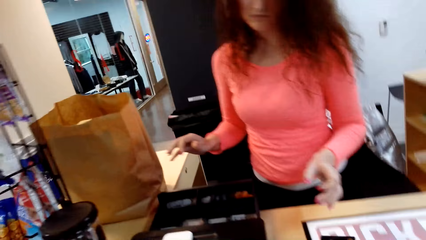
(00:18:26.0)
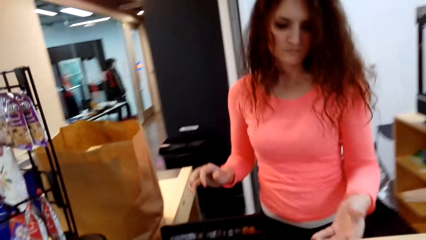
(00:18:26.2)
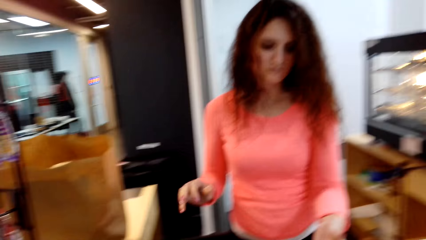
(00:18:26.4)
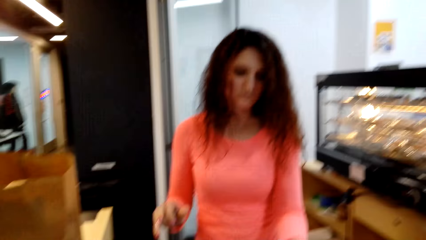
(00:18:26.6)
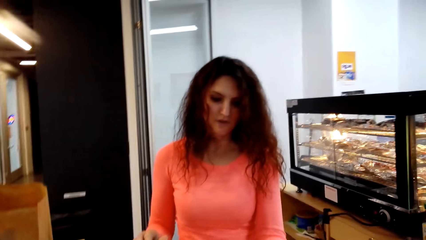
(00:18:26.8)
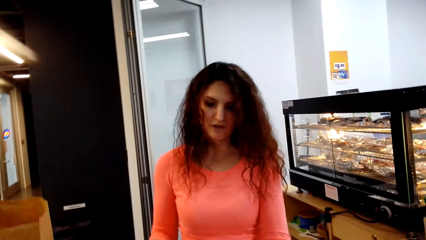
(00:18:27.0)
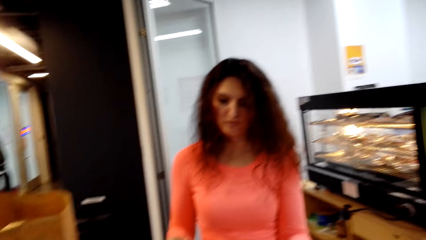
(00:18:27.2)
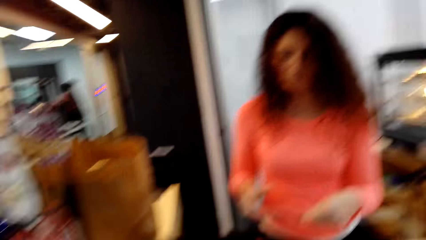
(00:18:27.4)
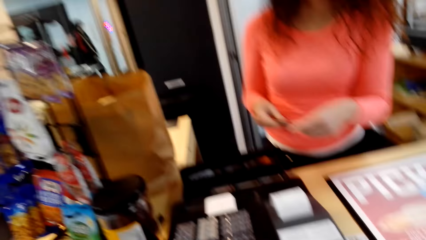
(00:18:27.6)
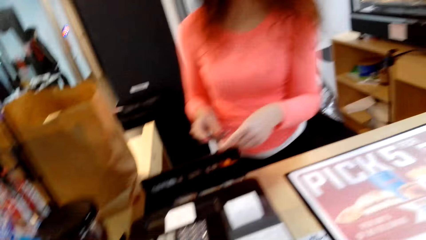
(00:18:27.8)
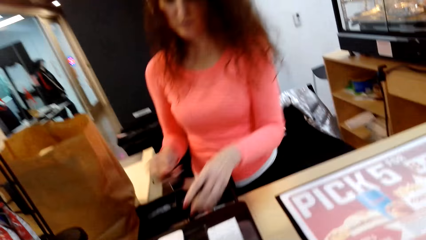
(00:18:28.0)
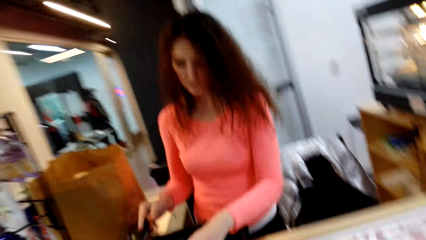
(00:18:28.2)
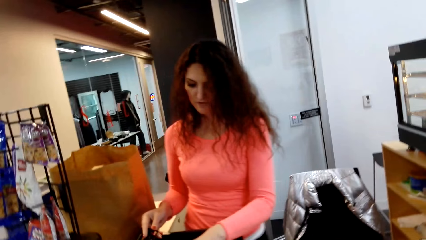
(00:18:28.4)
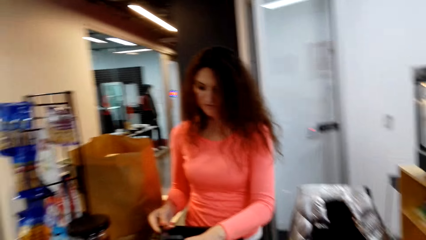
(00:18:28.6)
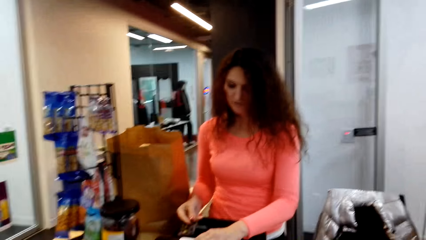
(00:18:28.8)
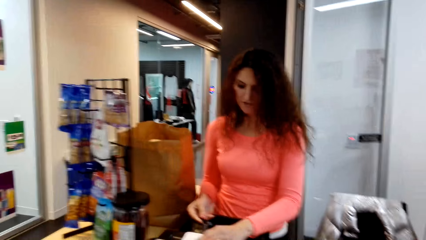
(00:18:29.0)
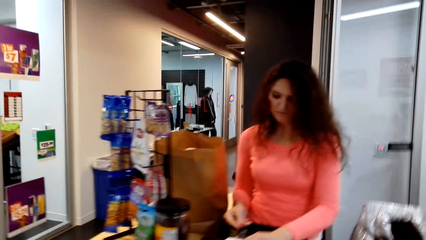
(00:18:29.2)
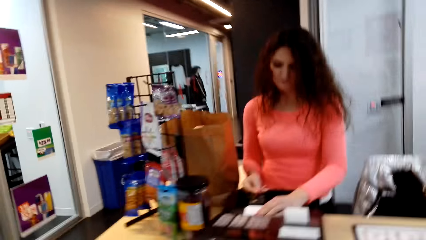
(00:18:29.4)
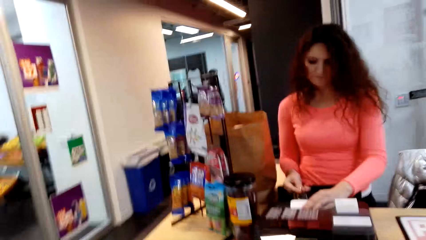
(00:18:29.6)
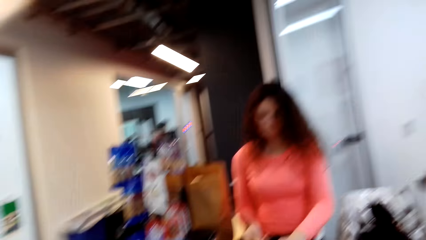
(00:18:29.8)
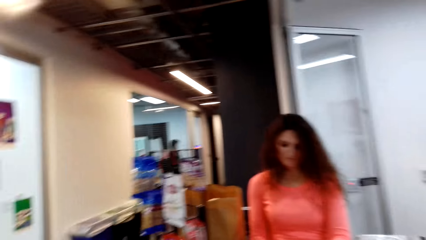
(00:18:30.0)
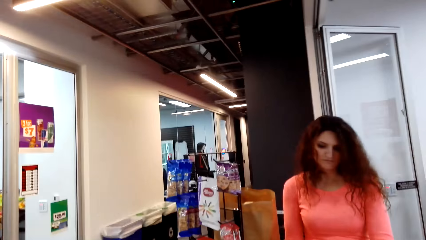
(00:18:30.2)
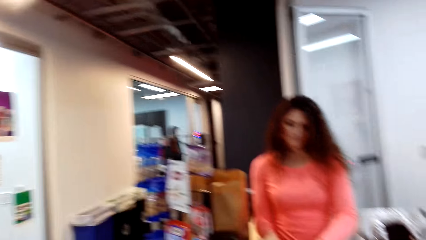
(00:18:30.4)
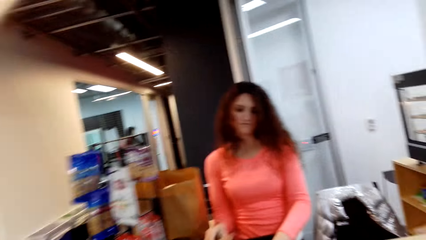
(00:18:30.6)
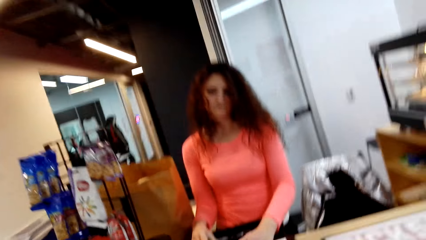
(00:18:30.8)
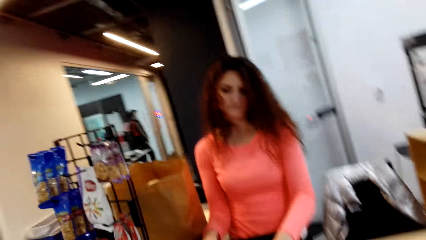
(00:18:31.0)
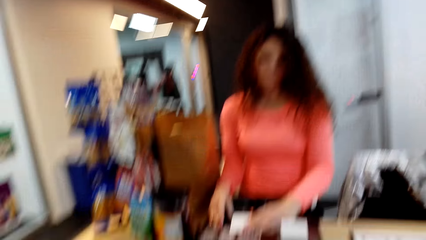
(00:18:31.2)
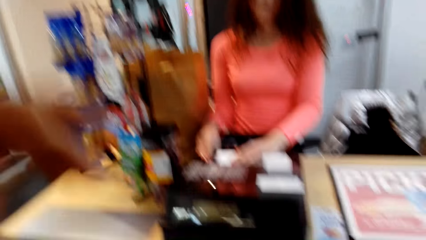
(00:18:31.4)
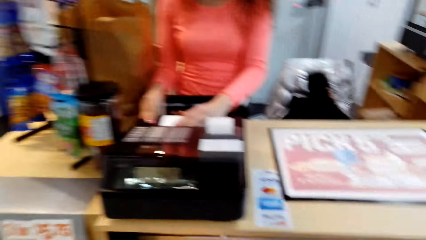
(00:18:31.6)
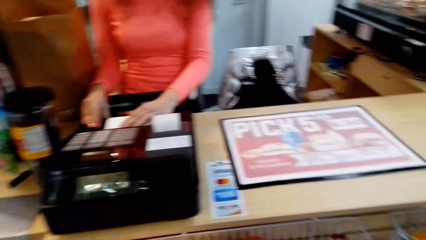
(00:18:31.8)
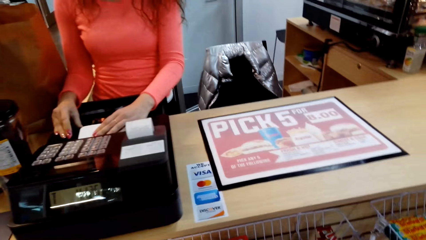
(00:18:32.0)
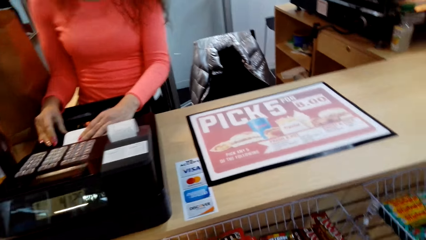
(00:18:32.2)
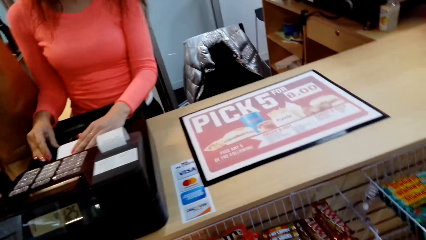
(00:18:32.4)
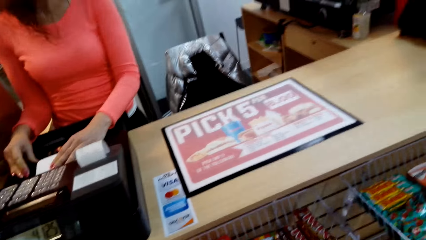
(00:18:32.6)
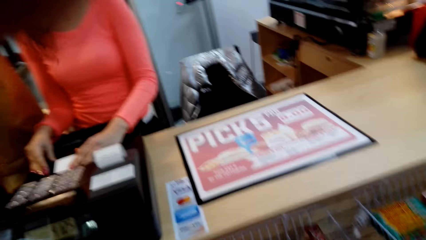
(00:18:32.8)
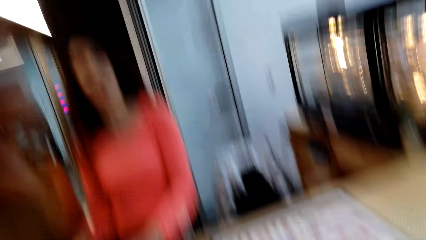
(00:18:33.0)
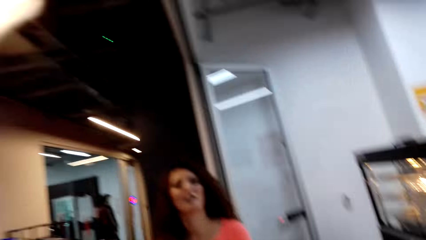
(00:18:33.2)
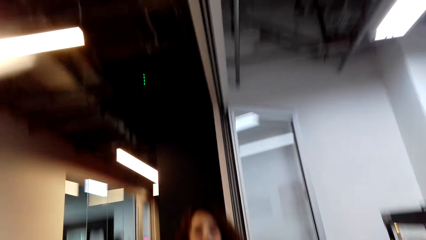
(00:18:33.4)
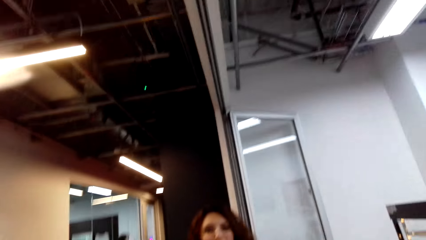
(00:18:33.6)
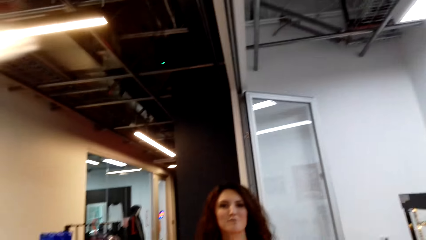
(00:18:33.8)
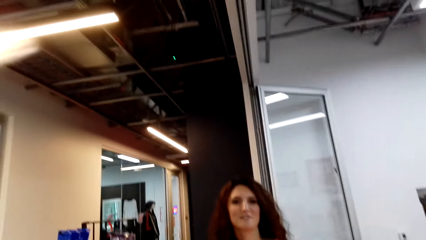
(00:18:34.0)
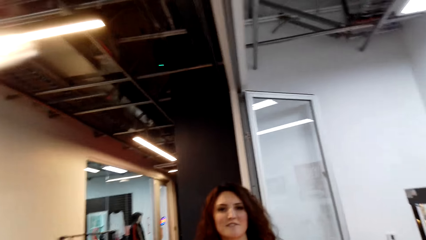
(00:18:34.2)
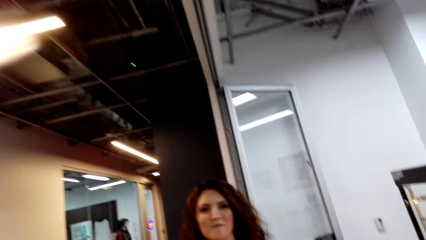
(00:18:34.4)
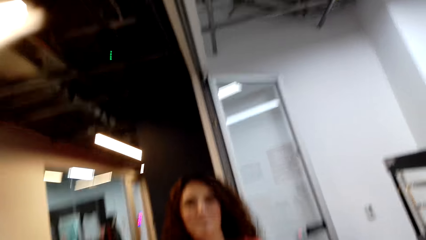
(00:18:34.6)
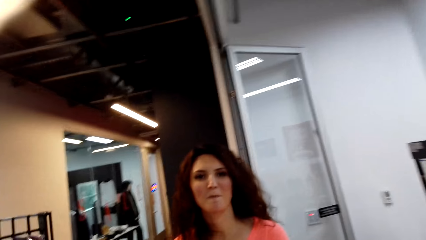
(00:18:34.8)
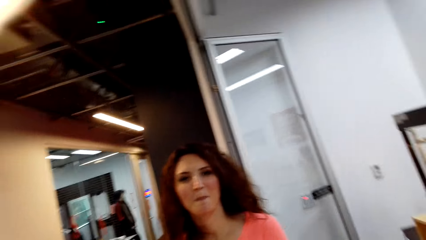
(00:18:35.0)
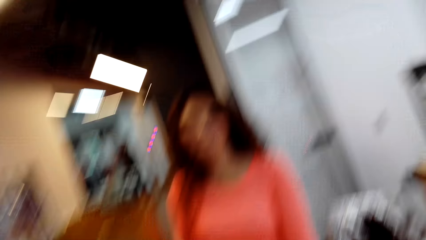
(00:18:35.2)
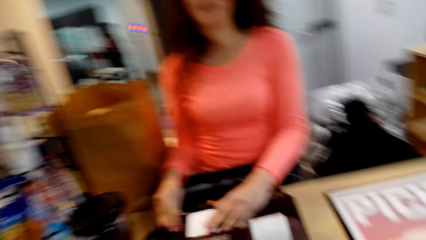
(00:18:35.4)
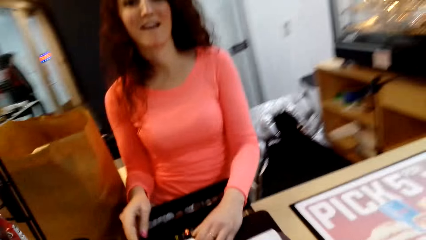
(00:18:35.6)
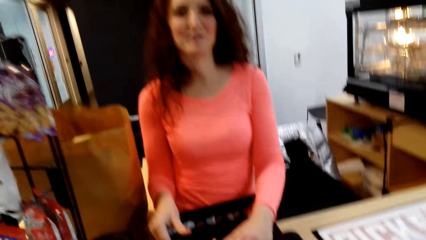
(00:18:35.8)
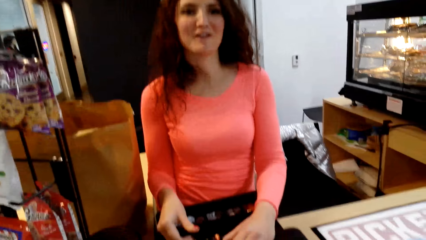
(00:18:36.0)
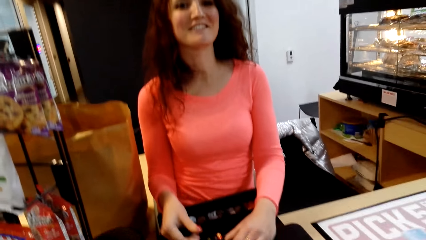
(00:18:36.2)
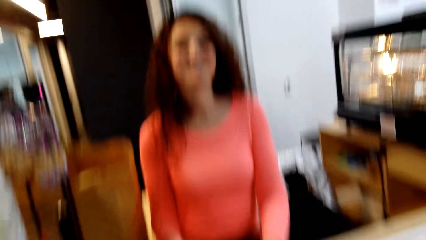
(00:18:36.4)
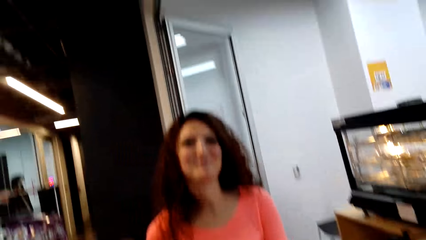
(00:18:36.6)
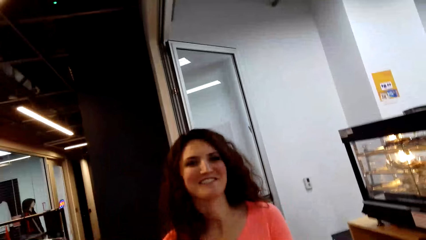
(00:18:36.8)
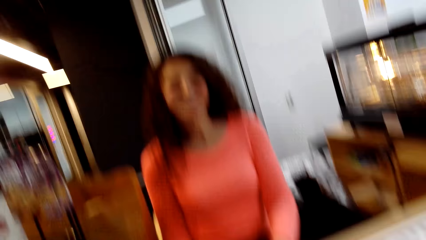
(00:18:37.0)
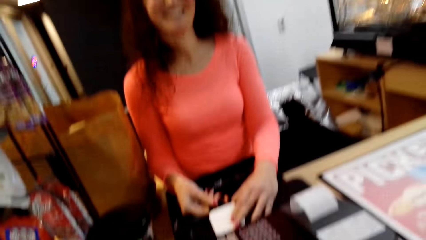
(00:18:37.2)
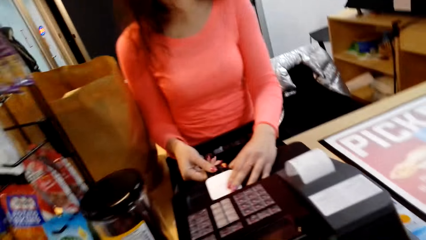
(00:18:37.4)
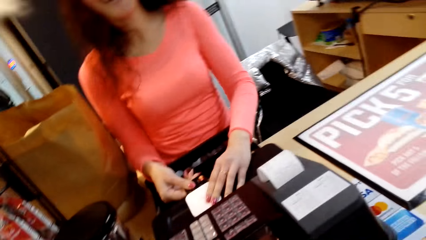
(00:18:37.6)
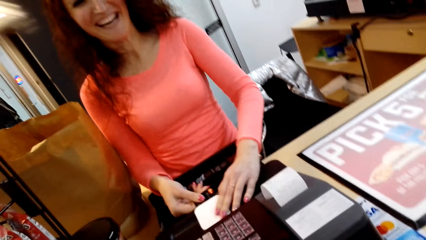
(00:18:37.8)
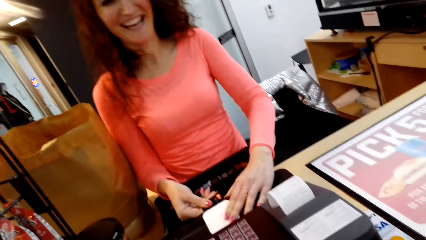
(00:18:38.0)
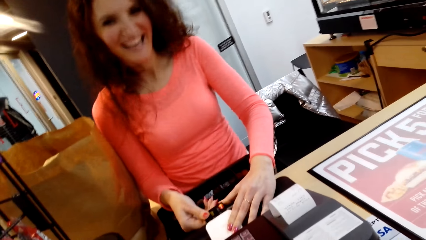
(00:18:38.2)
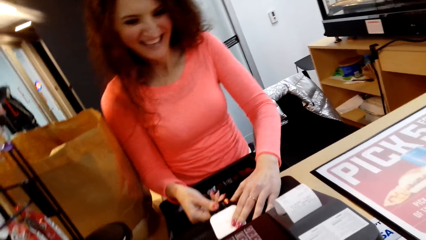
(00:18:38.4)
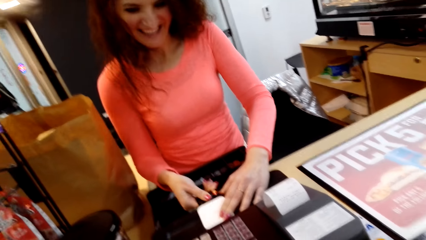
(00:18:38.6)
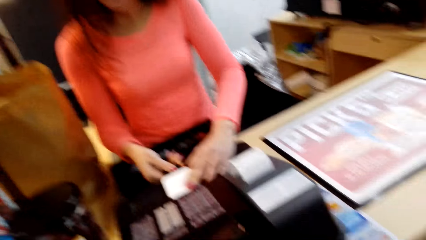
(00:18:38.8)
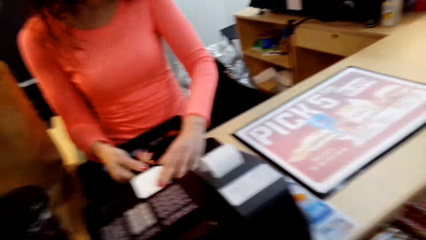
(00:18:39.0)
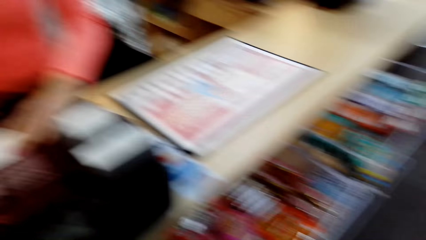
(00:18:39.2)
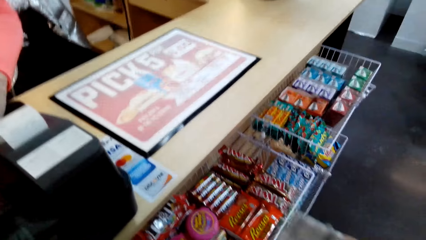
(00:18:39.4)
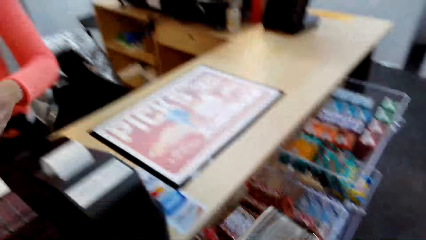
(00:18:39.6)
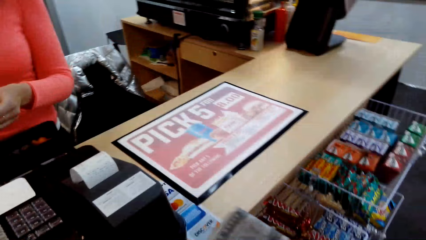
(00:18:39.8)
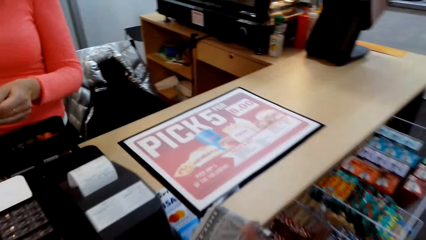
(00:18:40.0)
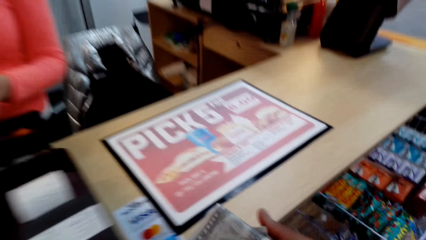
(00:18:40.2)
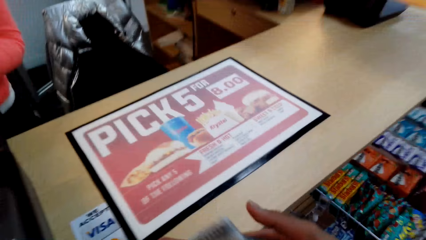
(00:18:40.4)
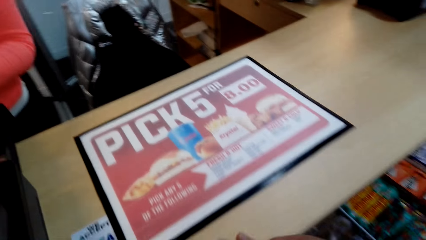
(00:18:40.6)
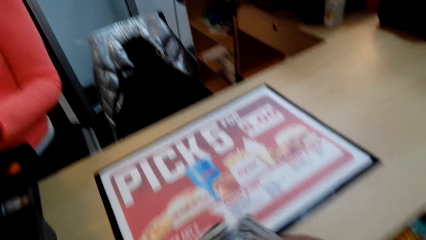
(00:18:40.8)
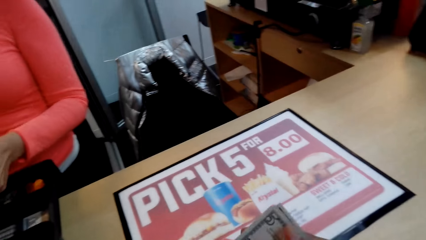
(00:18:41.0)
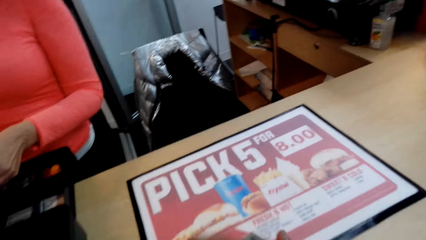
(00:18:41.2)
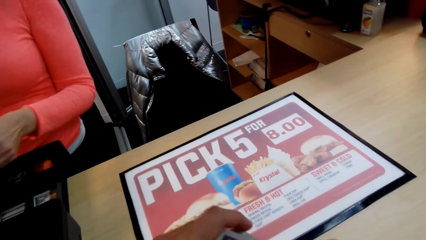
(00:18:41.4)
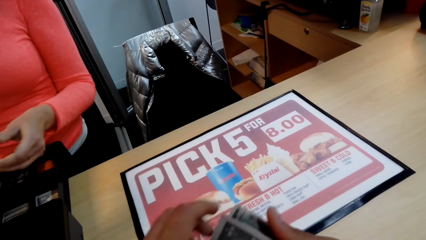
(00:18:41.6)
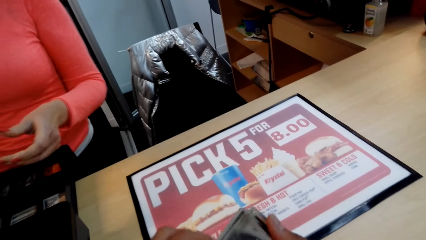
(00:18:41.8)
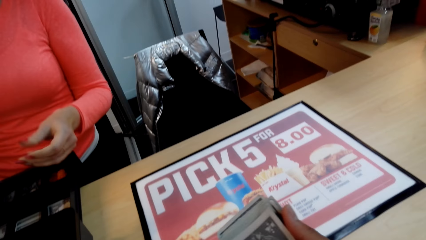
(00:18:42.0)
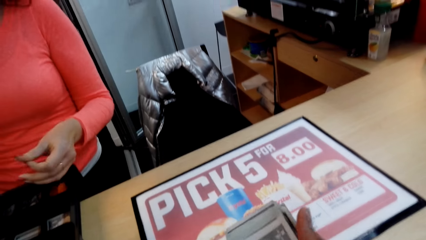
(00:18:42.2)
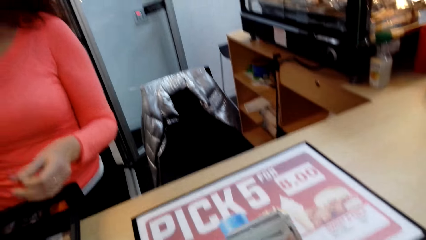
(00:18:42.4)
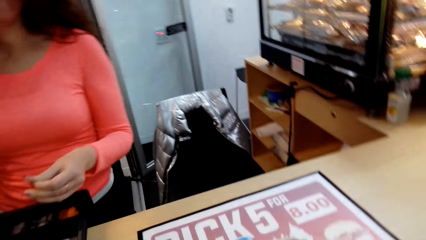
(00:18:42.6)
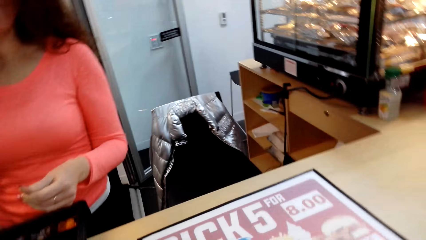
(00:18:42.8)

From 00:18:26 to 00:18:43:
The camera wearer looks around. A person puts cash in the drawer. The camera wearer walks in the supermarket. The person holds the scanning machine. The person talks to the camera wearer. The camera wearer picks up something. They hold some cash.
